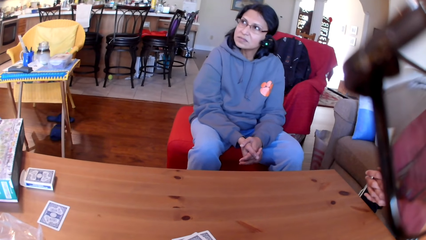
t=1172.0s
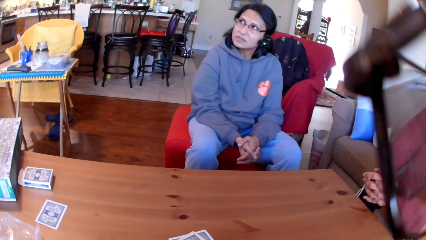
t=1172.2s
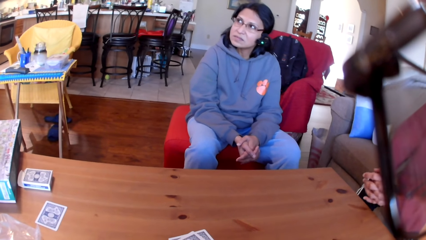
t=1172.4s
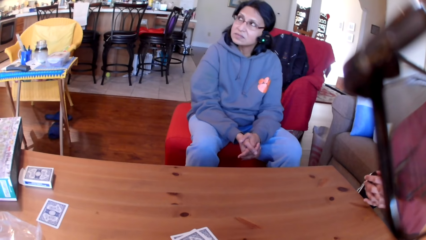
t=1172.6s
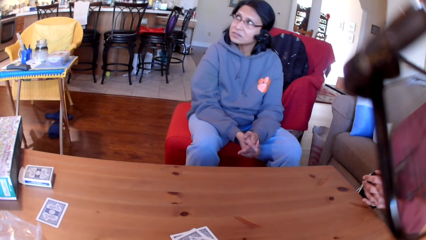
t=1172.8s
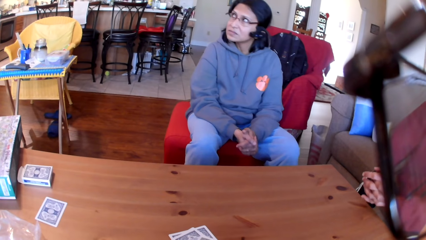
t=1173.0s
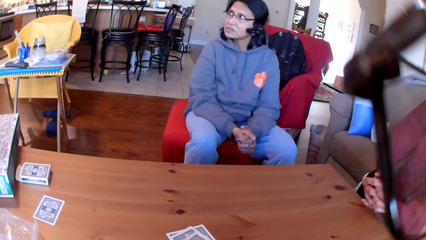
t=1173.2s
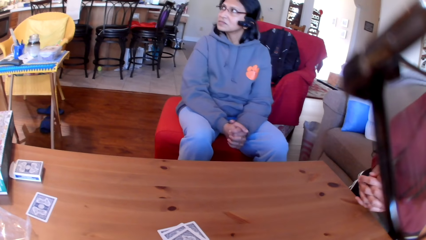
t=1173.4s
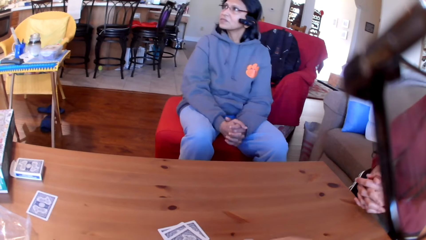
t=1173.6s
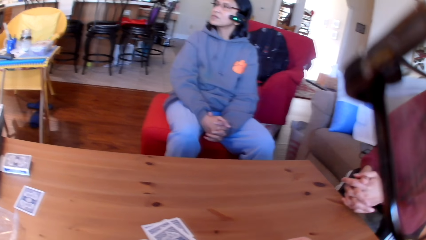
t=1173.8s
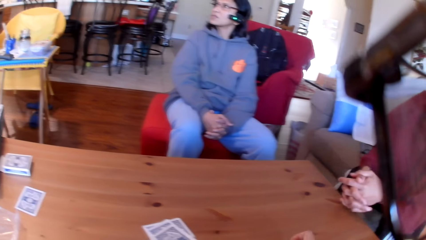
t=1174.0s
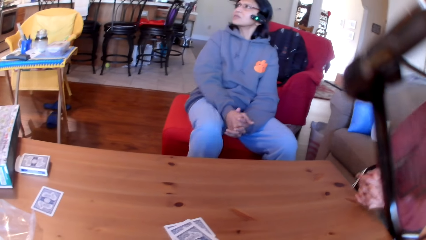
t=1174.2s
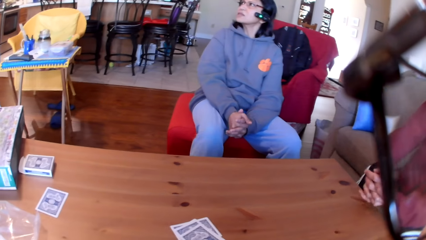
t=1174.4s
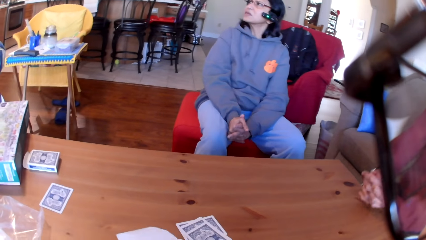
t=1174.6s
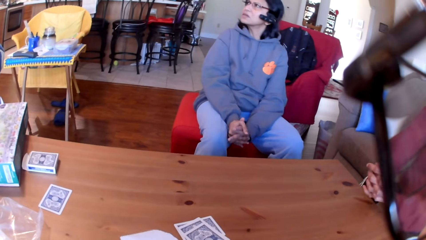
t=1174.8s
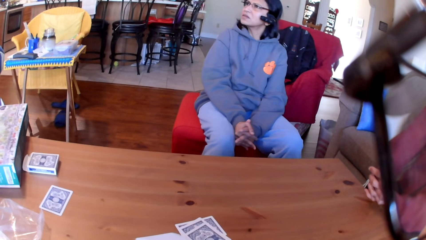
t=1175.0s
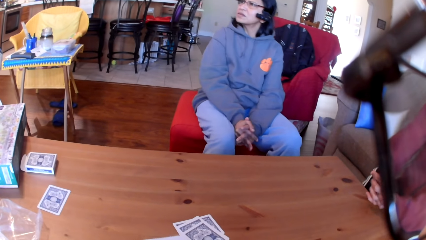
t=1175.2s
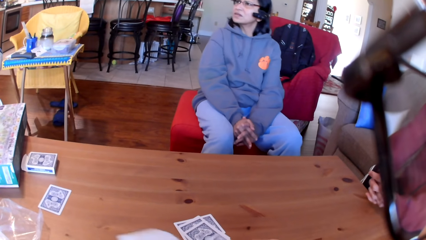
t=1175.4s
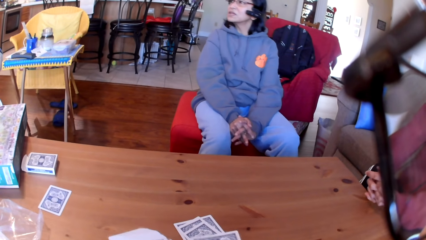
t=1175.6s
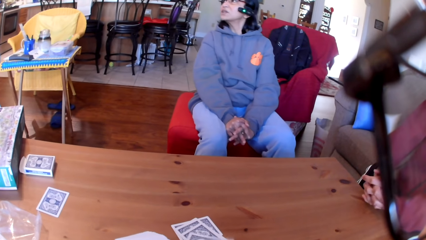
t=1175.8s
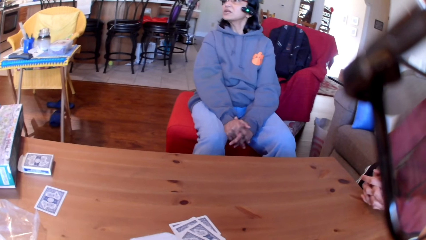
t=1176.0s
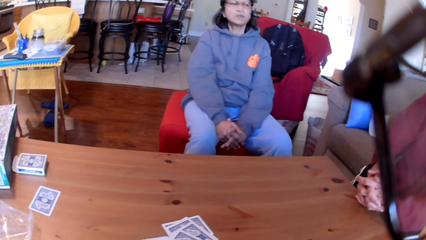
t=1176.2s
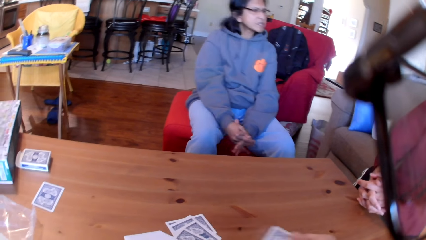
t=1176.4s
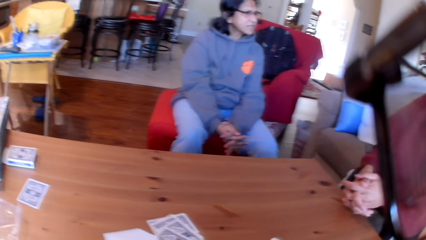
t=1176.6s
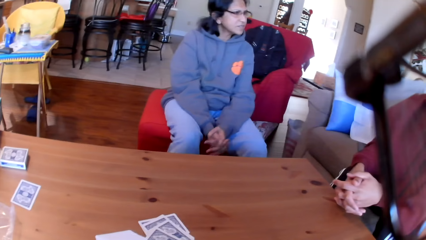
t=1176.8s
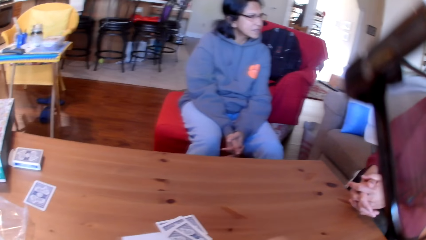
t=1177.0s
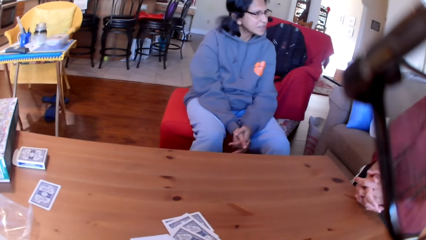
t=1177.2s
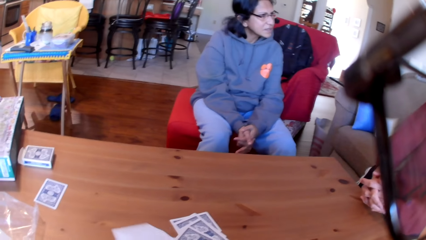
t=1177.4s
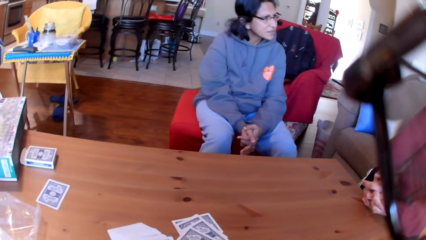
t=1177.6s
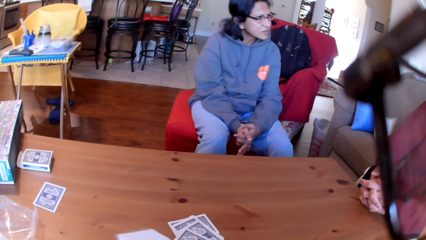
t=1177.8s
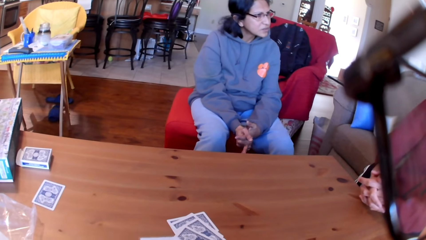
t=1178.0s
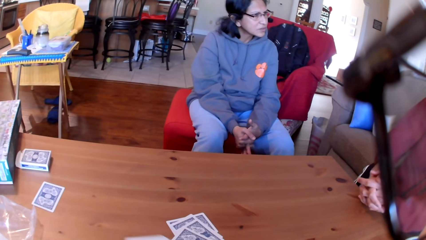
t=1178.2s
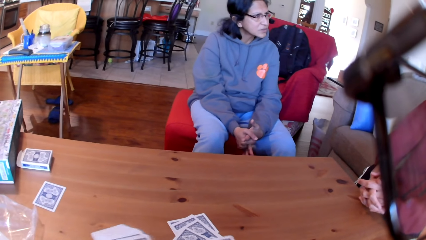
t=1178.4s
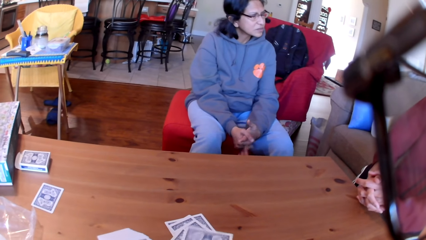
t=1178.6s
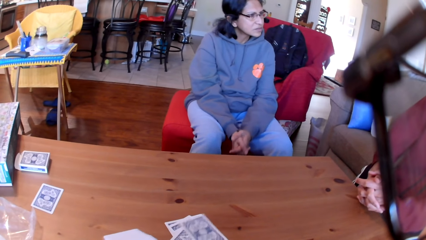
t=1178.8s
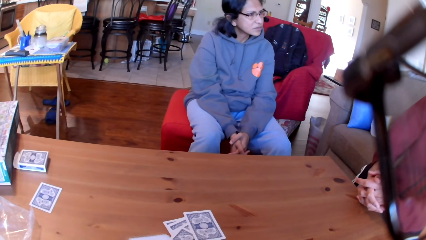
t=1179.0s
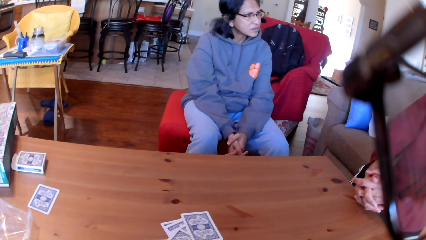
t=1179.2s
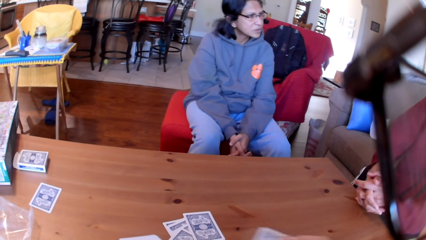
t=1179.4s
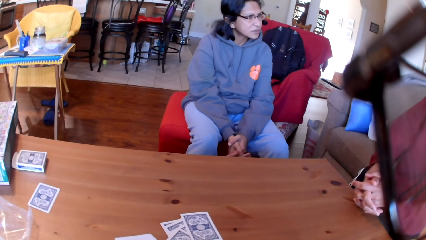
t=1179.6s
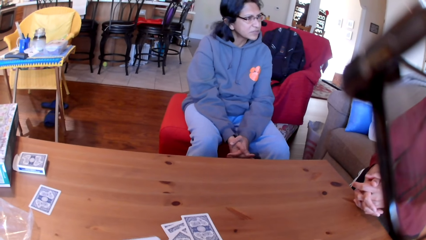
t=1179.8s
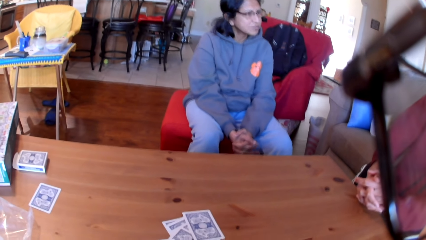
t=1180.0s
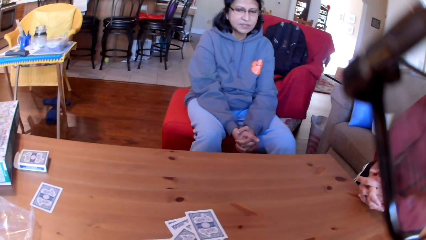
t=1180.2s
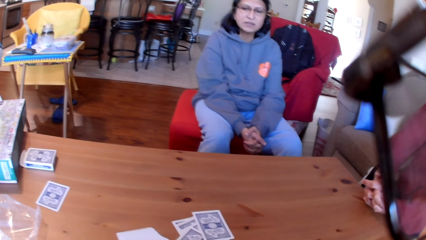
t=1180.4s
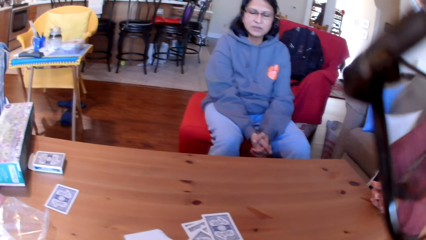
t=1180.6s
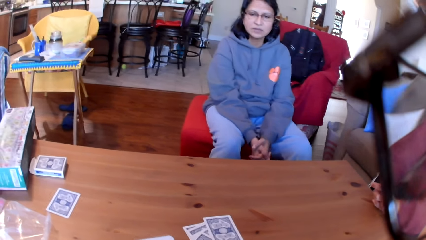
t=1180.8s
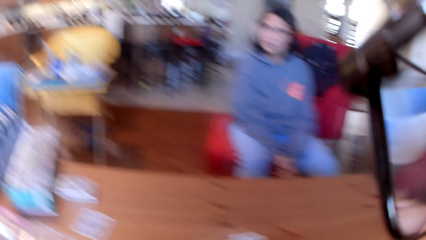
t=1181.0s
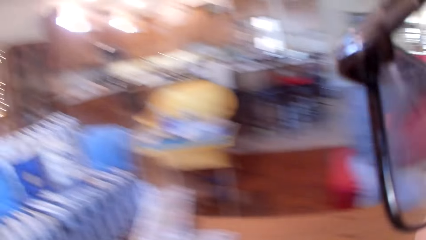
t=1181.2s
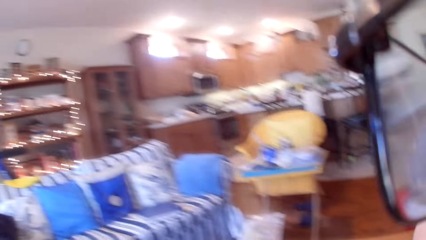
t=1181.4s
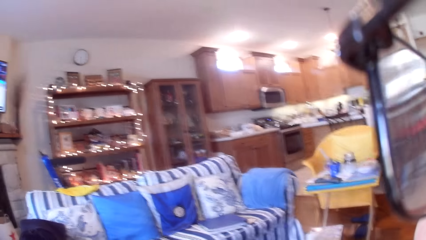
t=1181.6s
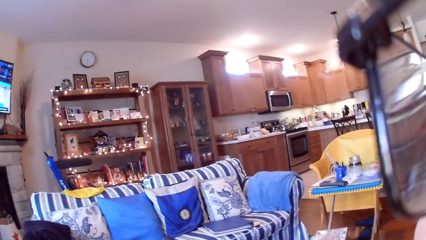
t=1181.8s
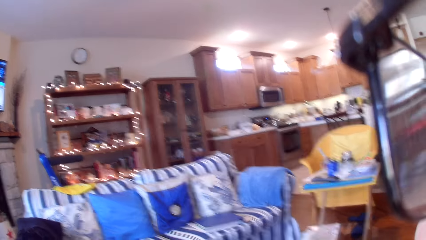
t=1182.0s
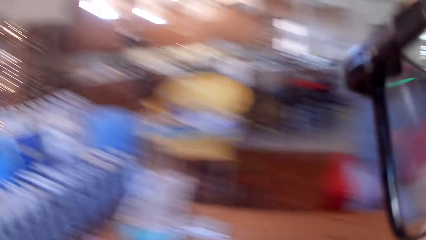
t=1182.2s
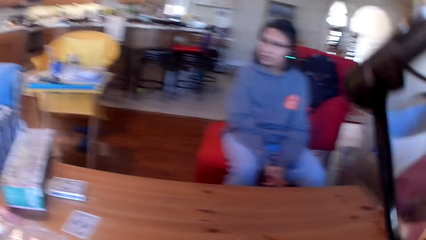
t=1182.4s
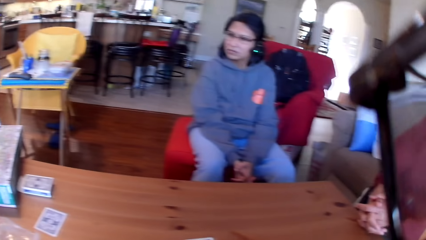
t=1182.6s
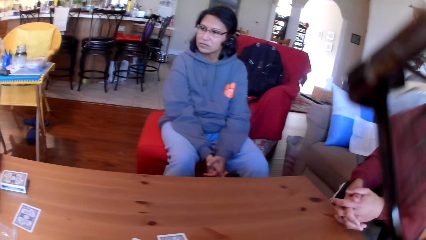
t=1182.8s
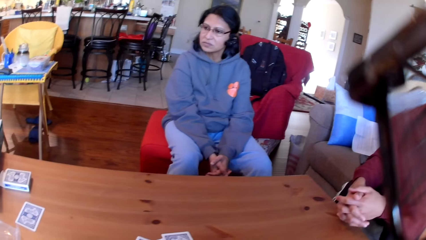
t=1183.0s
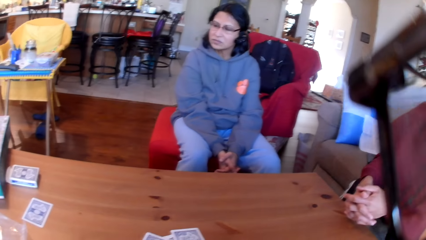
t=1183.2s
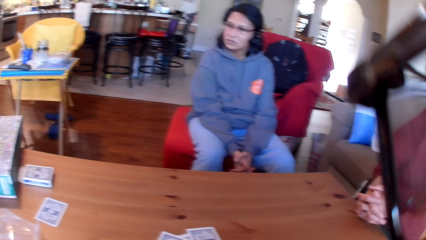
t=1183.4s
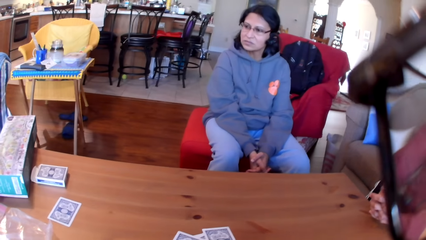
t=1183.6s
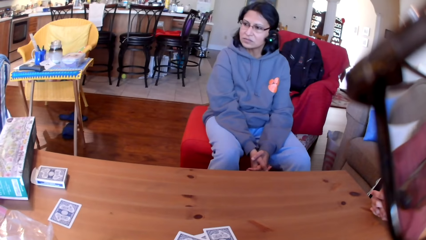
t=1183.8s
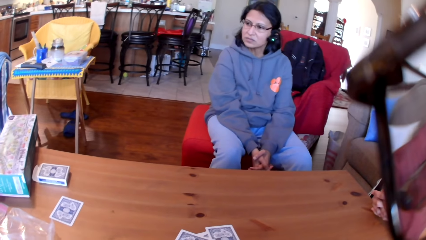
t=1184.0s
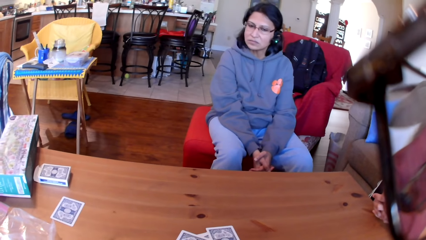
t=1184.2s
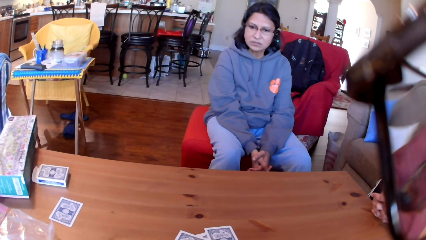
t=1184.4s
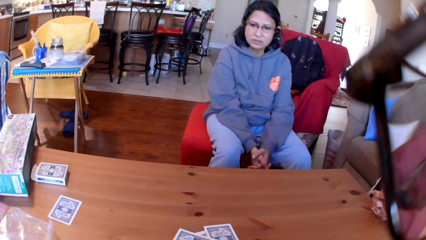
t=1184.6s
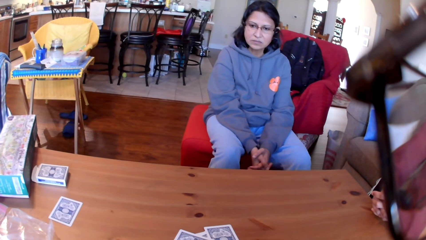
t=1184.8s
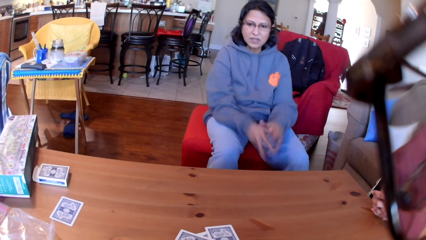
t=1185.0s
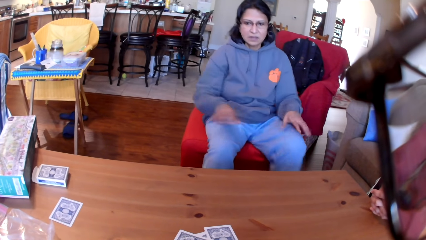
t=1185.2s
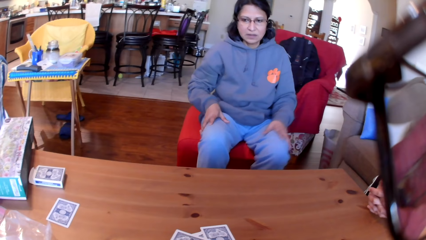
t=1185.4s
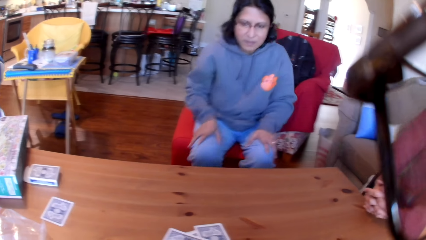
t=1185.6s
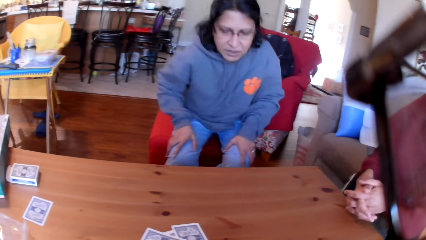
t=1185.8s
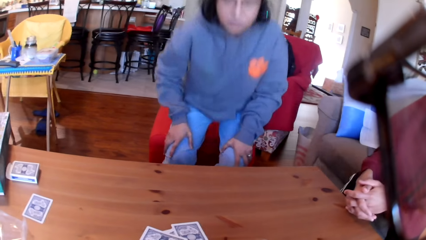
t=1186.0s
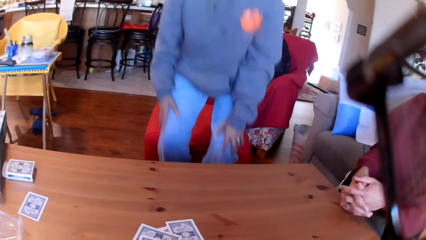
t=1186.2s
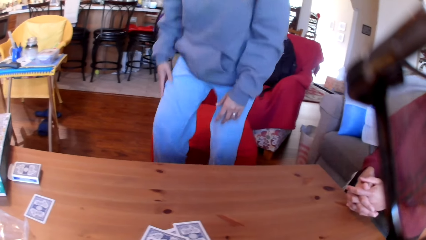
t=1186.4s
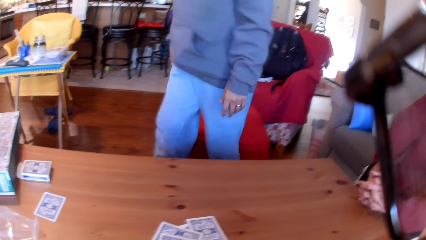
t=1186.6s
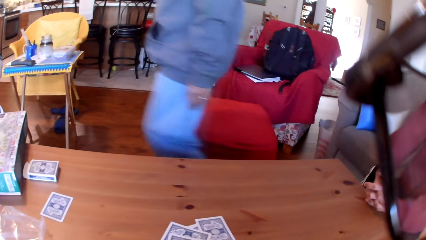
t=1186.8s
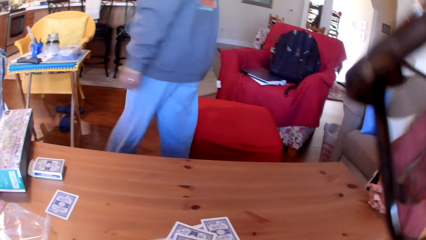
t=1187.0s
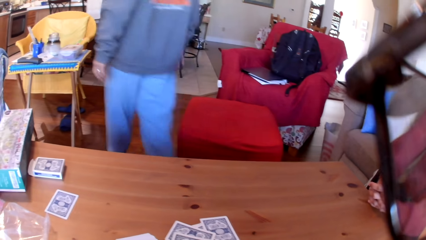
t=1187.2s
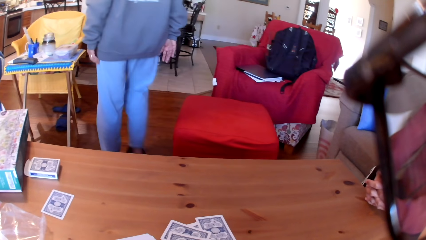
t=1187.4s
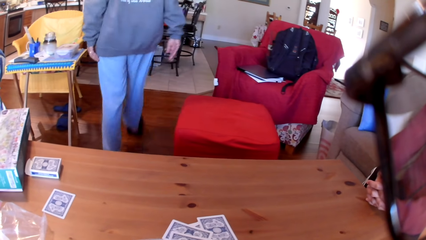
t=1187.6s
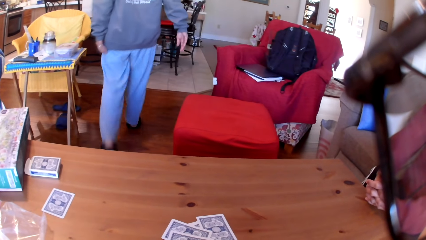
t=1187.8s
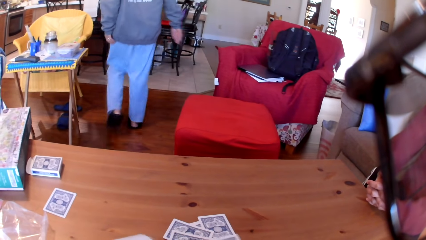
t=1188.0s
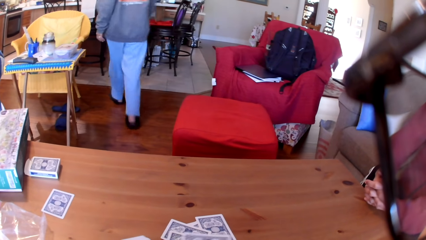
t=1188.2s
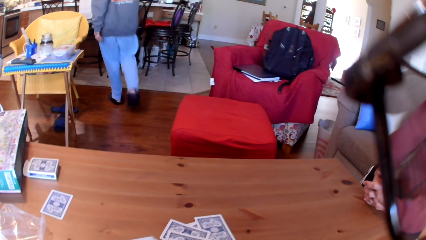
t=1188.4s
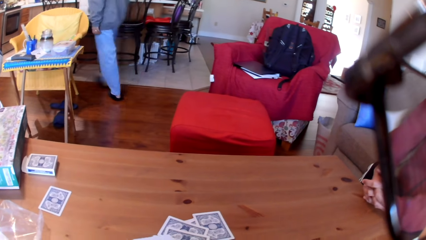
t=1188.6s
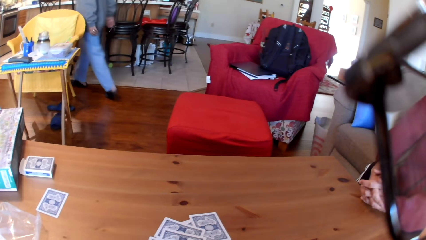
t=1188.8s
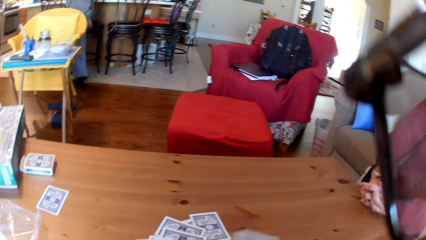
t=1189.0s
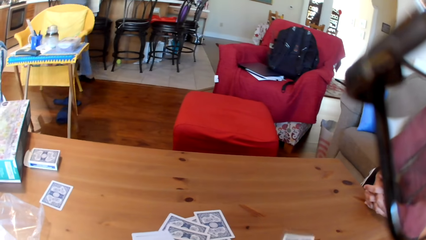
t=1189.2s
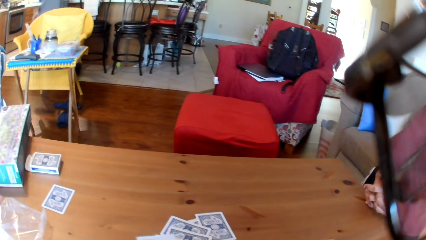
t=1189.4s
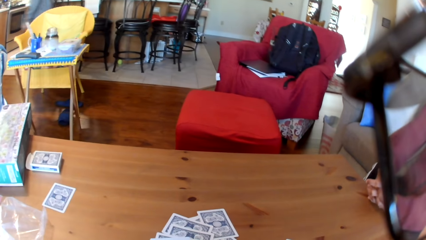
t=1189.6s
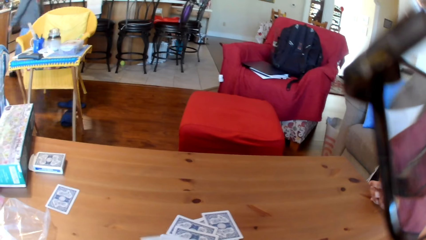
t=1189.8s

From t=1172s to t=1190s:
The camera wearer looks around the house. They put the cards on the table. The woman stands up from the sofa and walks around the house.
